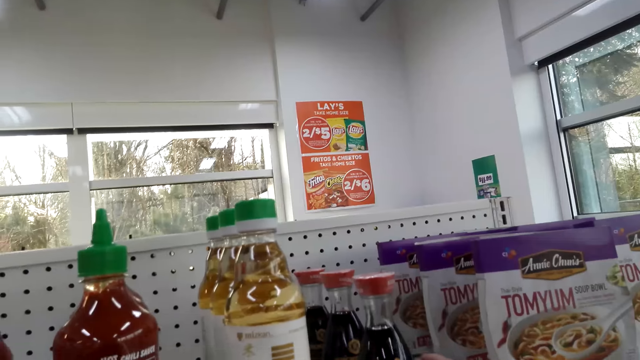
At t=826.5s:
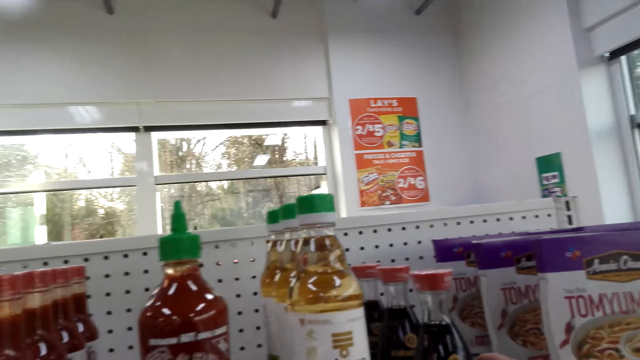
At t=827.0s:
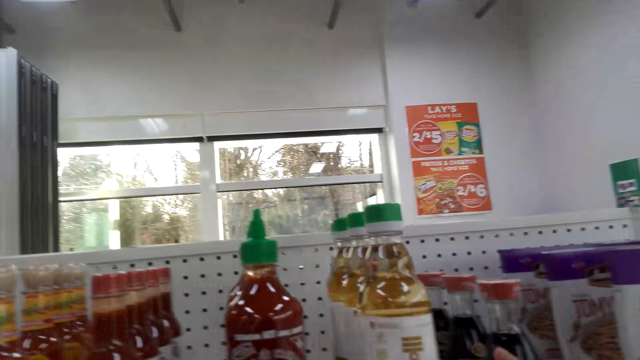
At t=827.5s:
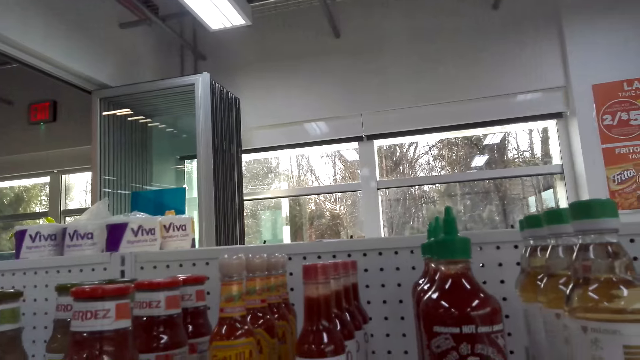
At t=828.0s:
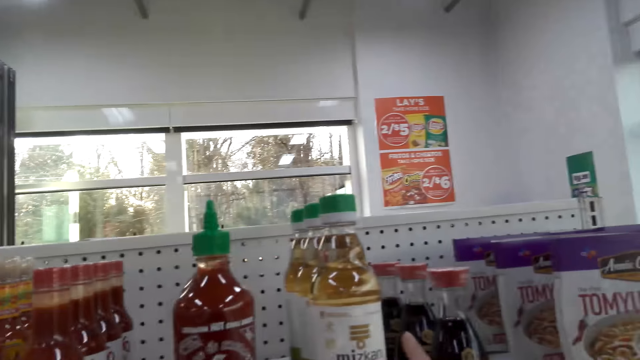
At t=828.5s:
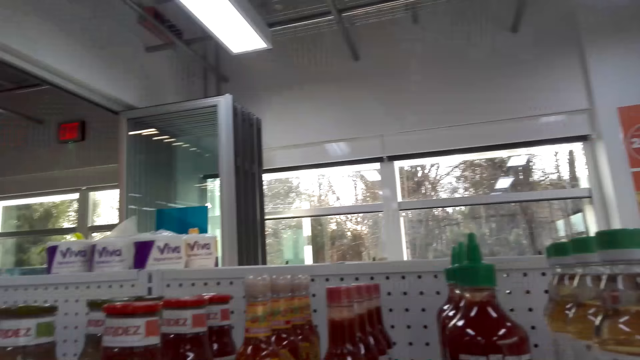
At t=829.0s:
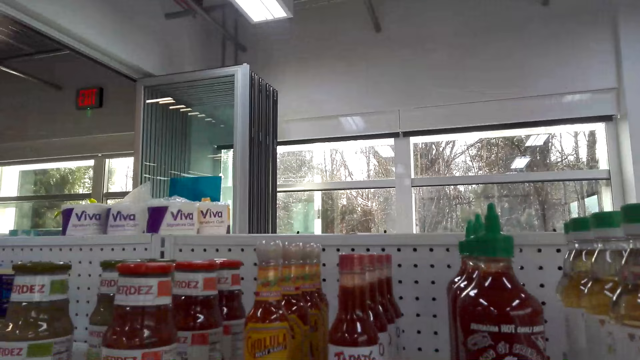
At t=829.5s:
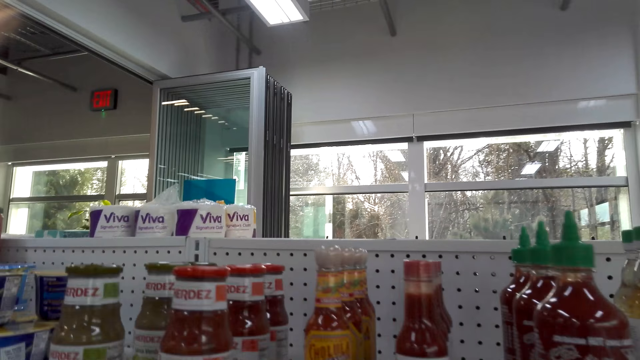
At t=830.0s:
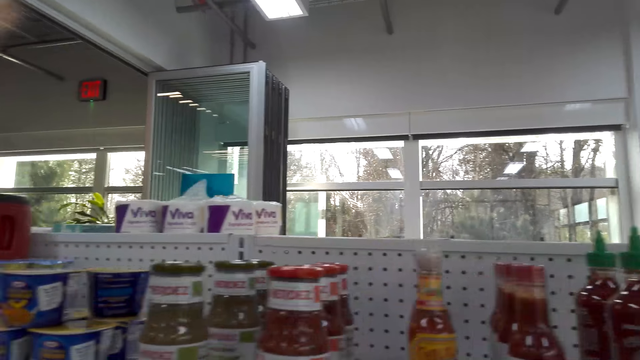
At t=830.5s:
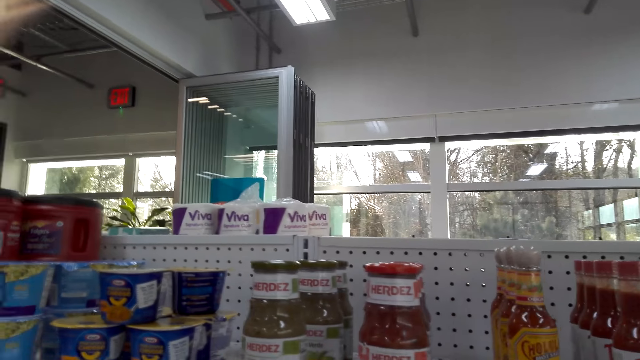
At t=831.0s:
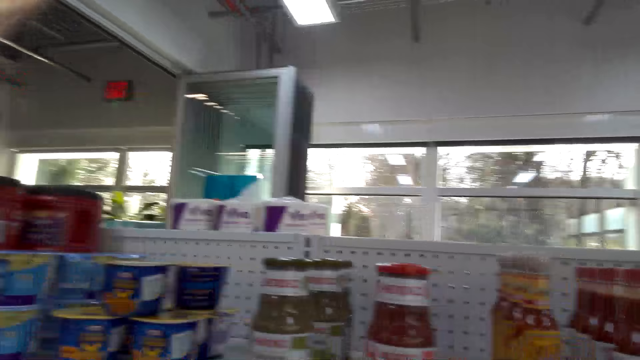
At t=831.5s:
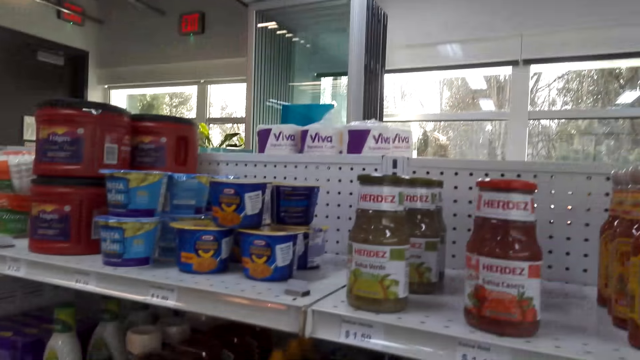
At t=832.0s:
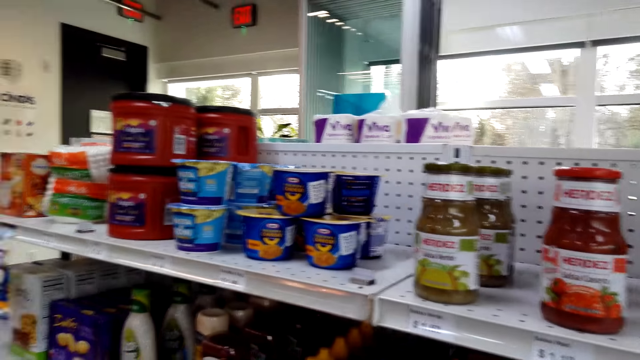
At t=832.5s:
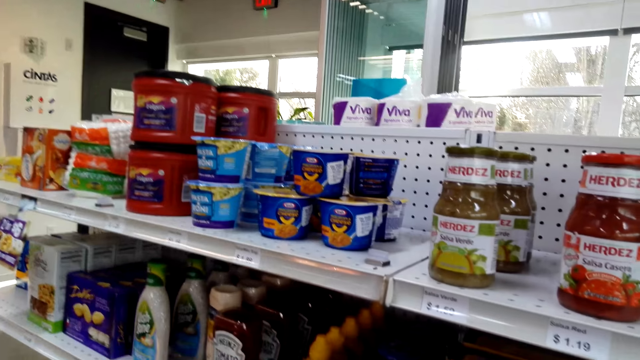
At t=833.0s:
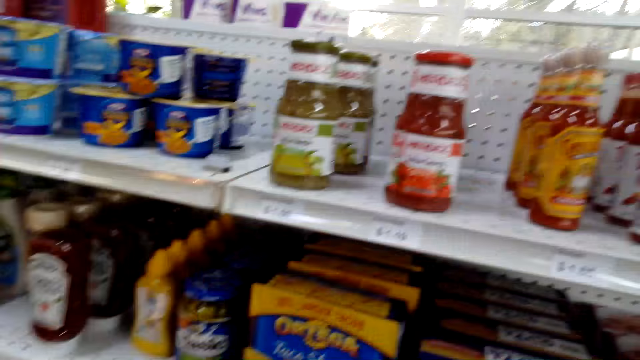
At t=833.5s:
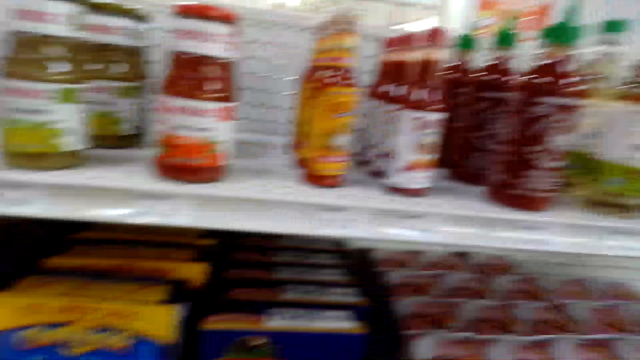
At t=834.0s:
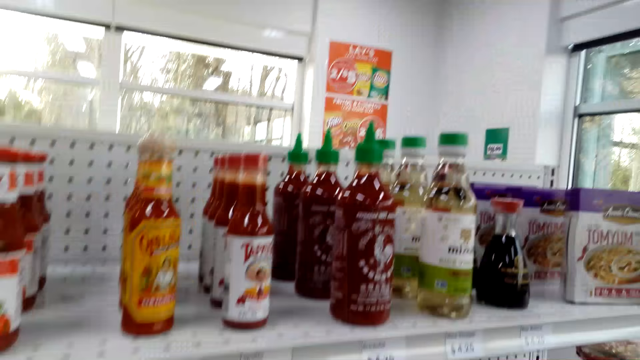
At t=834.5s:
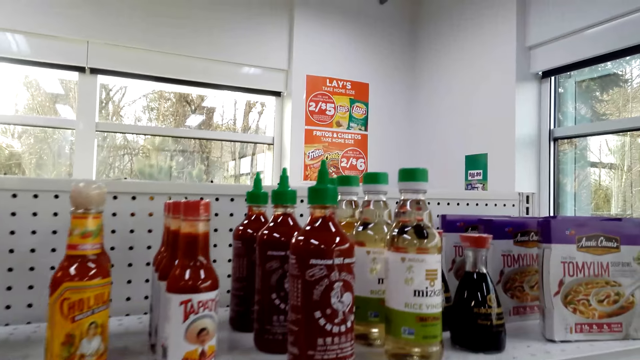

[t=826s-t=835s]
The camera wearer looks at the items on the shelf.

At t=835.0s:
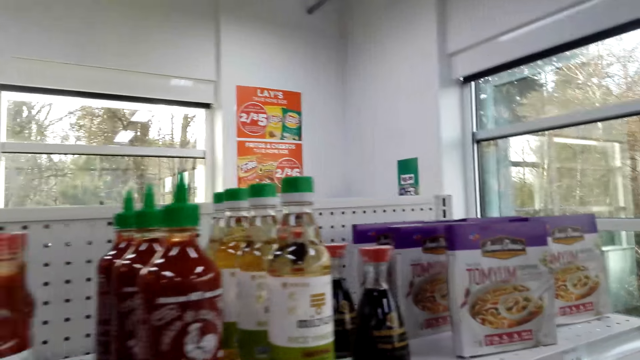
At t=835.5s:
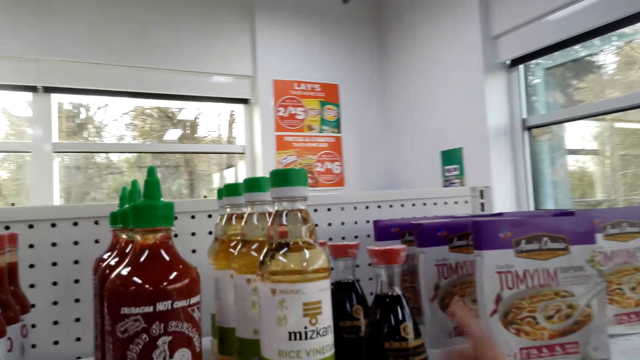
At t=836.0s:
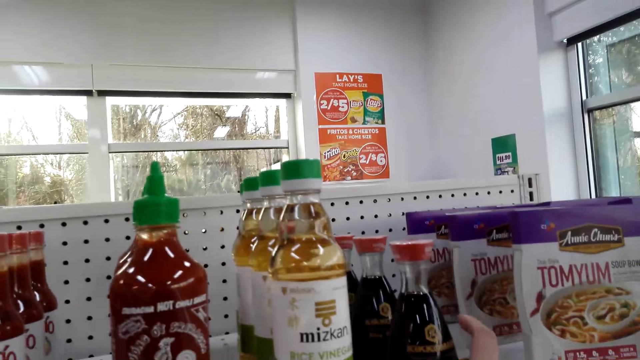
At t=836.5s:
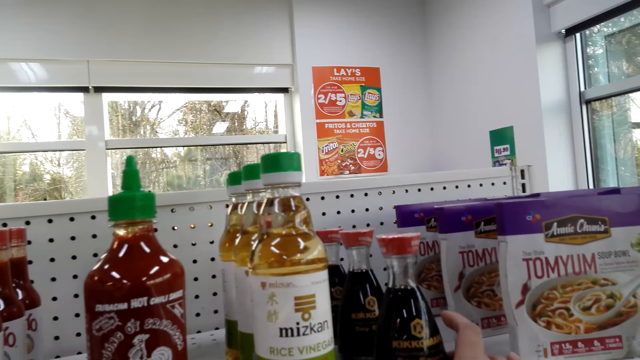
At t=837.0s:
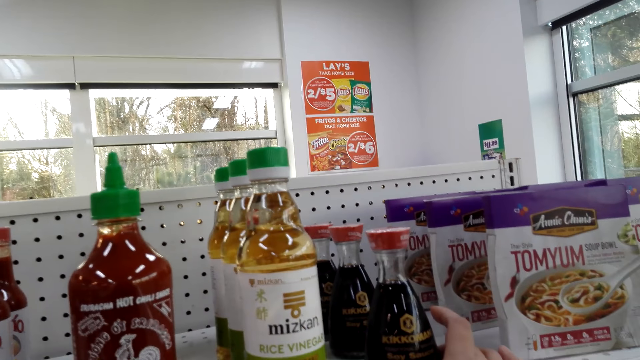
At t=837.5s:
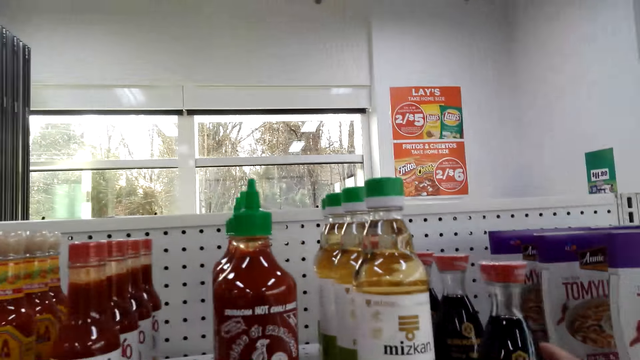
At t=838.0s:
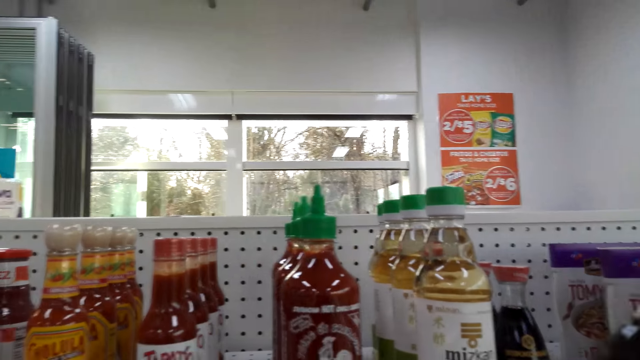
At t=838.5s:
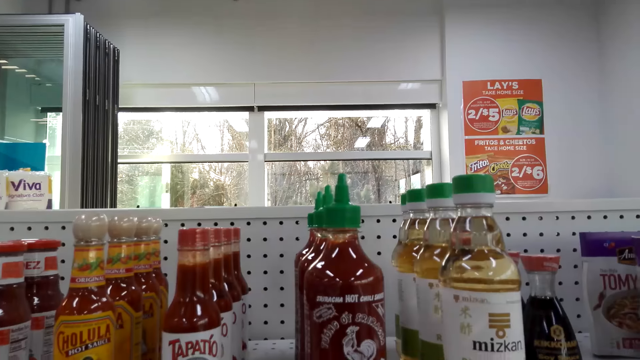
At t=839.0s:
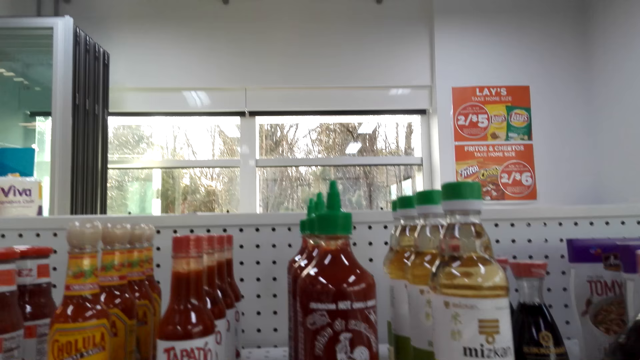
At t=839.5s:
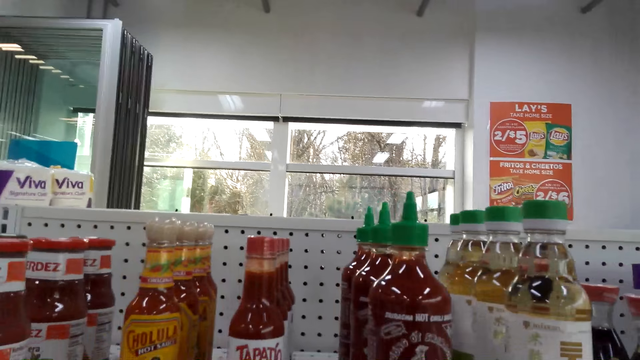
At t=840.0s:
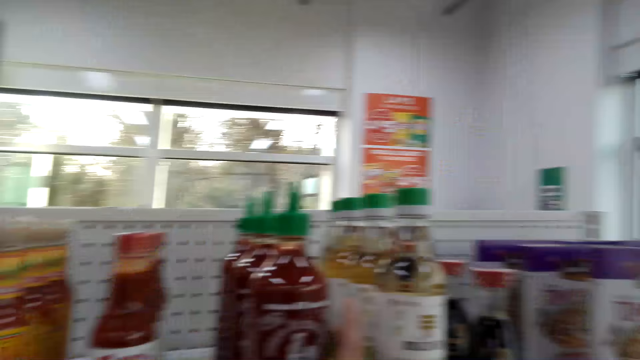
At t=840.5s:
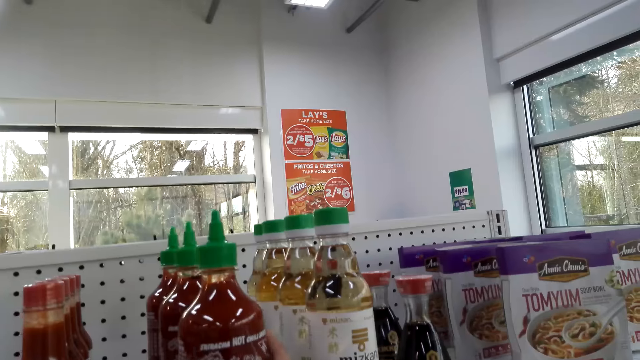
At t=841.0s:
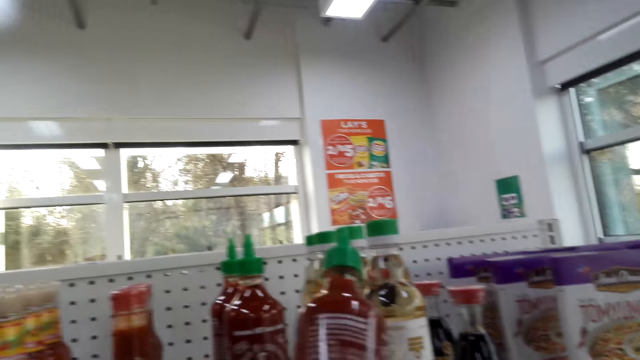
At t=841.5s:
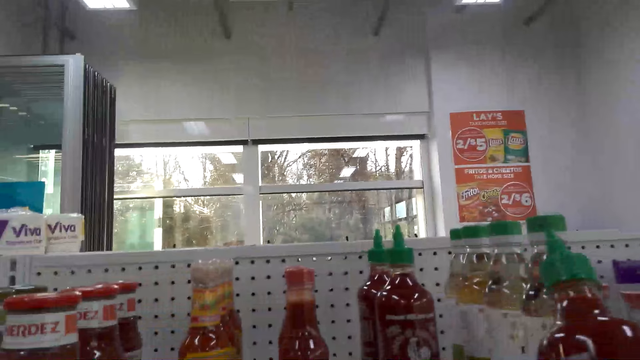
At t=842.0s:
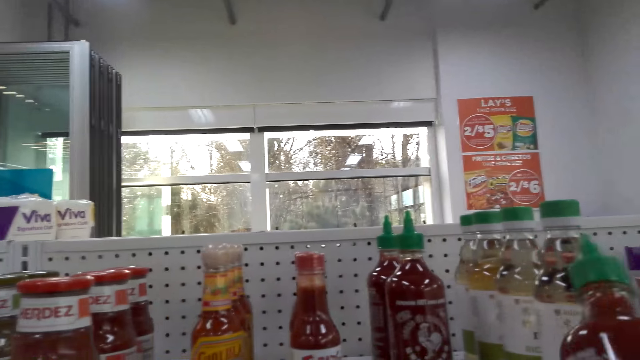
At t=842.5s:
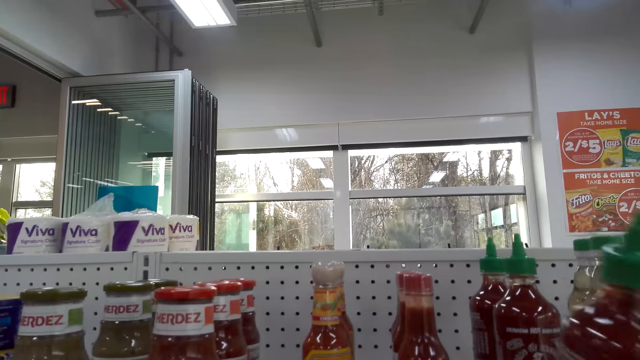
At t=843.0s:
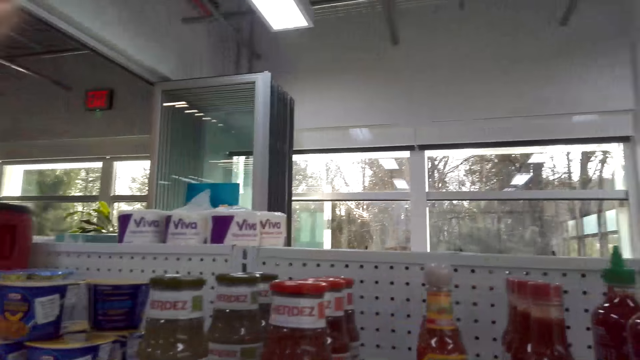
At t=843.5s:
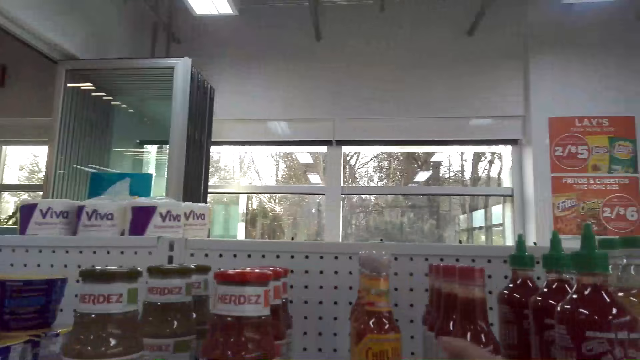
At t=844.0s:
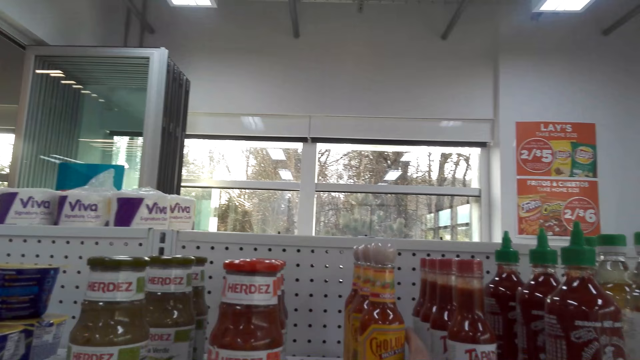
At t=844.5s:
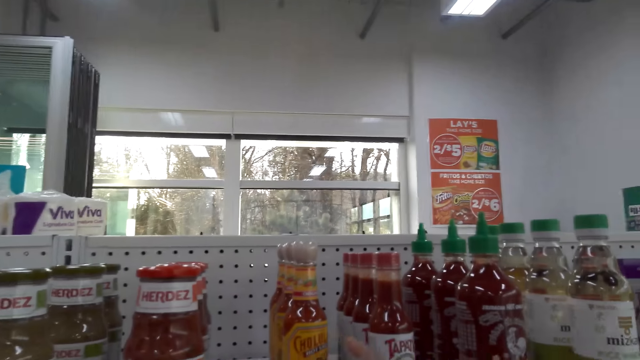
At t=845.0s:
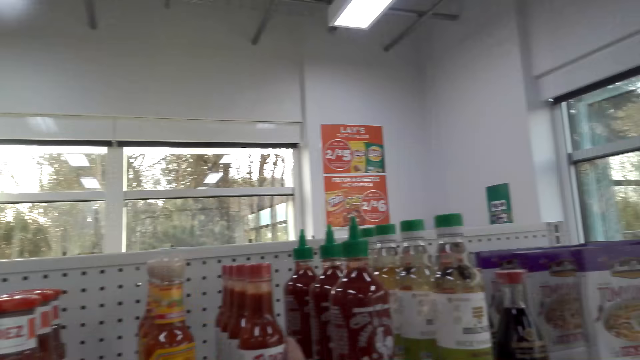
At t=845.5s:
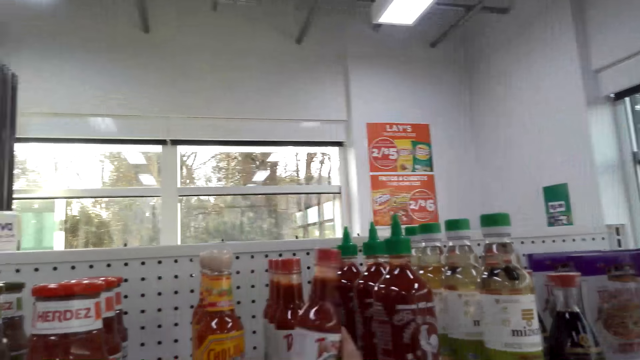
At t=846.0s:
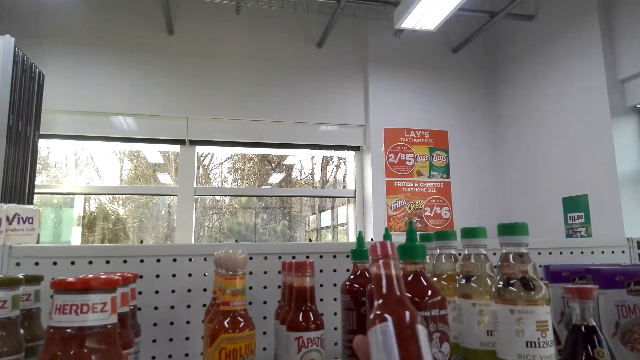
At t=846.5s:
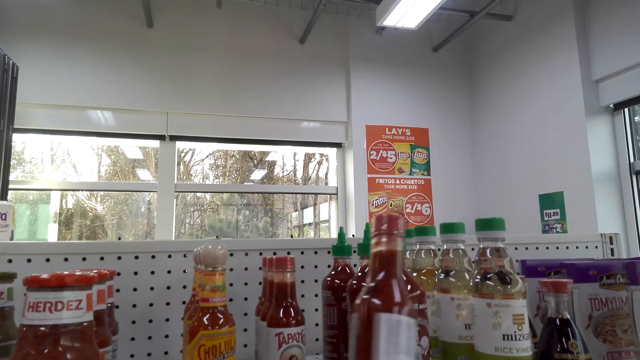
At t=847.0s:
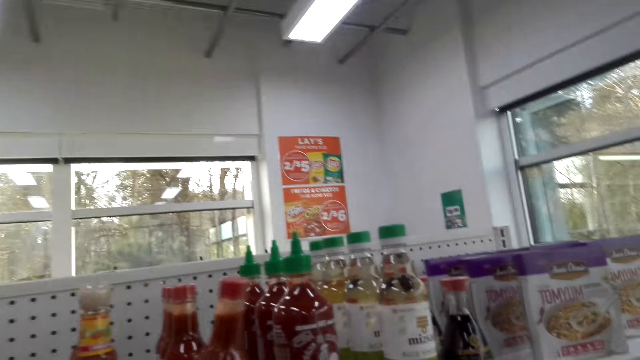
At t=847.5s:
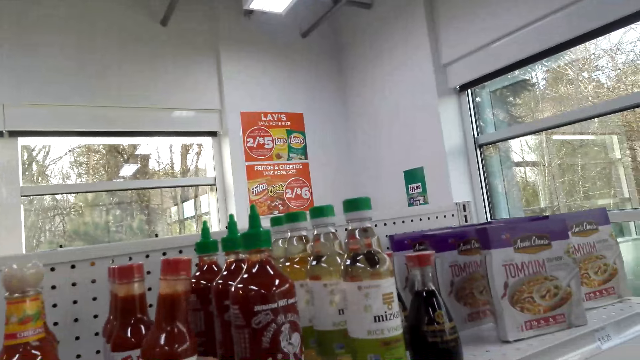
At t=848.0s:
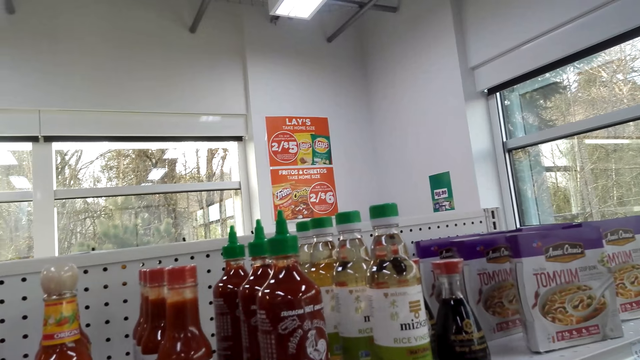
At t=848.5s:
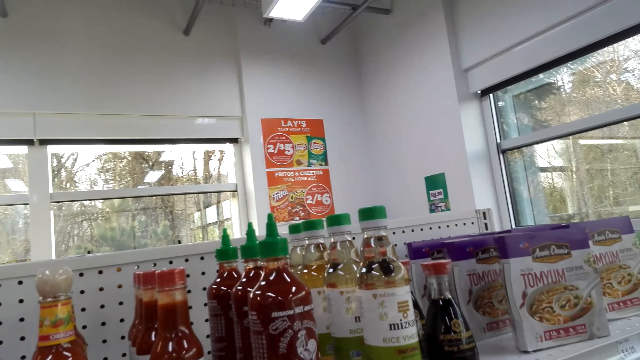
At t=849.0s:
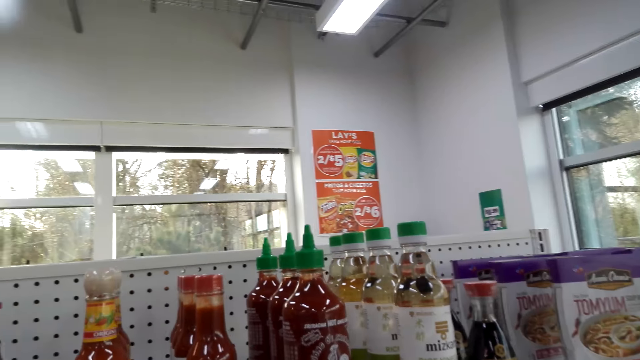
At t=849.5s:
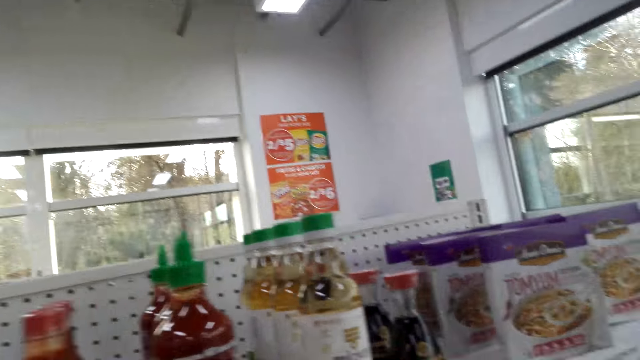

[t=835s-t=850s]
The camera wearer picks up a bottle. They return the bottle on the shelf. They pick up a bottle of chili sauce. They stare at the bottle. They place the chili sauce on the shelves. They lift the chili sauce. They place the chili sauce on the shelves.
